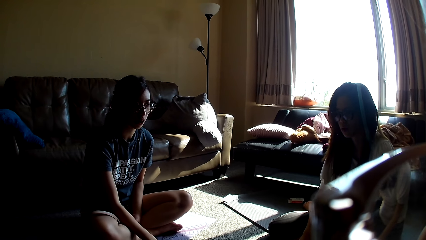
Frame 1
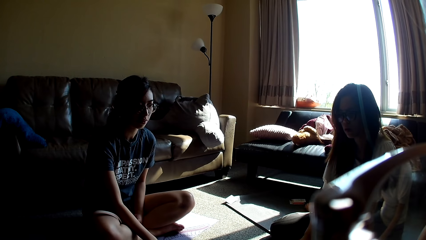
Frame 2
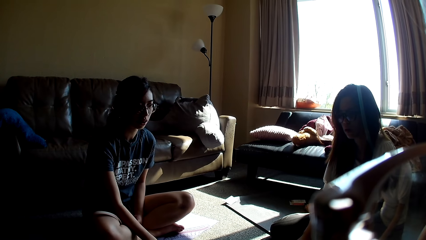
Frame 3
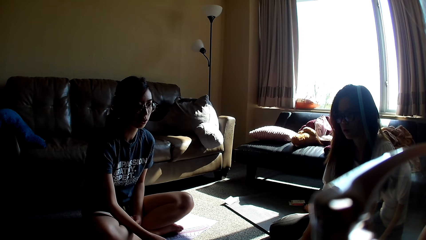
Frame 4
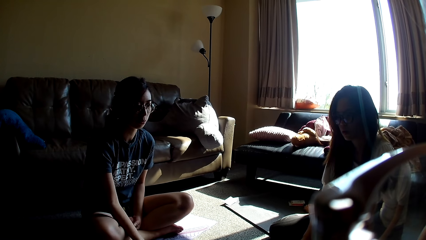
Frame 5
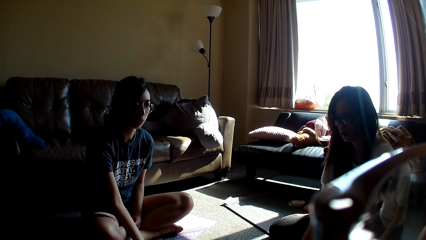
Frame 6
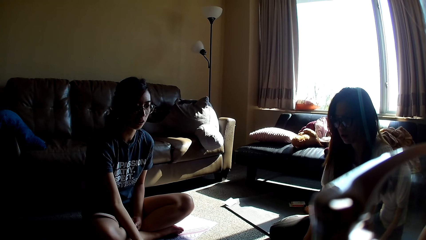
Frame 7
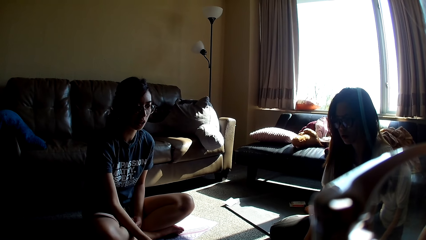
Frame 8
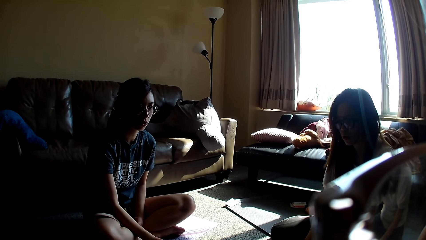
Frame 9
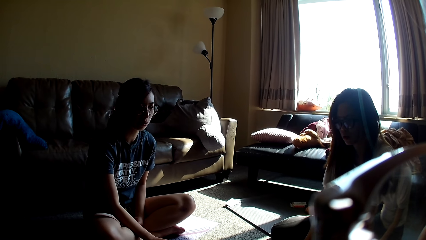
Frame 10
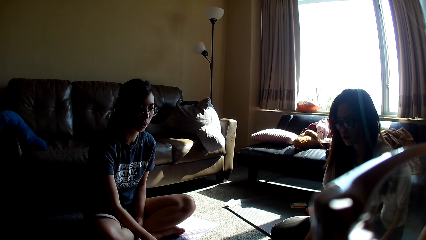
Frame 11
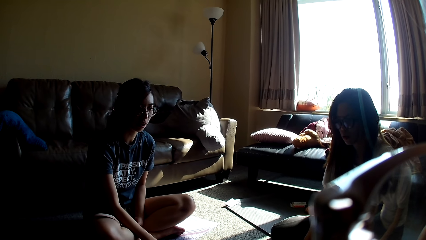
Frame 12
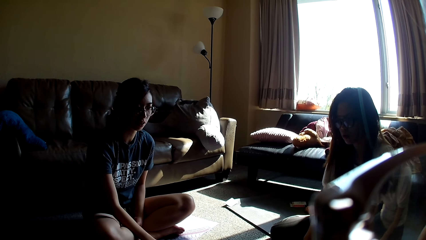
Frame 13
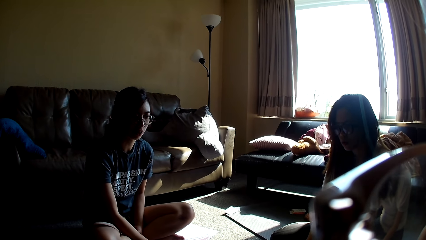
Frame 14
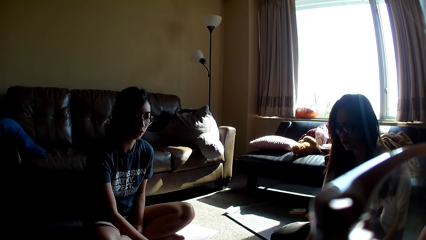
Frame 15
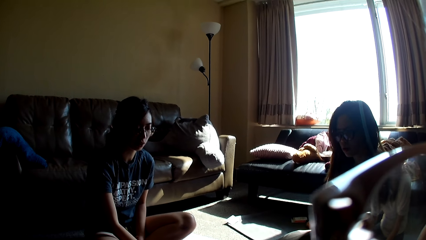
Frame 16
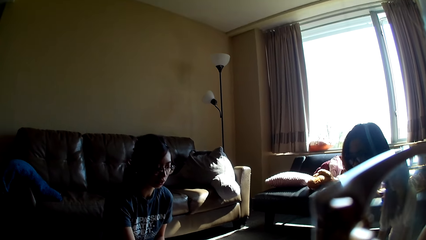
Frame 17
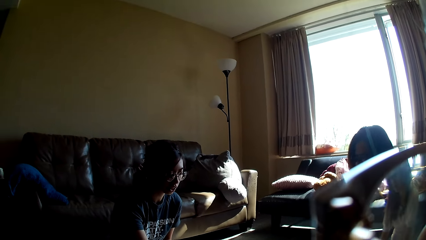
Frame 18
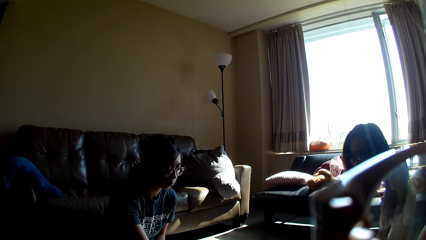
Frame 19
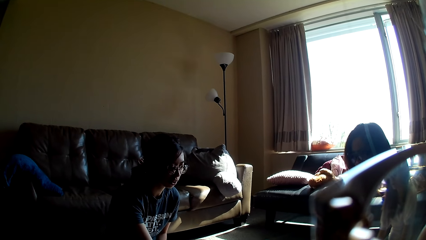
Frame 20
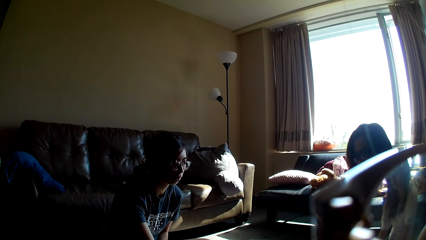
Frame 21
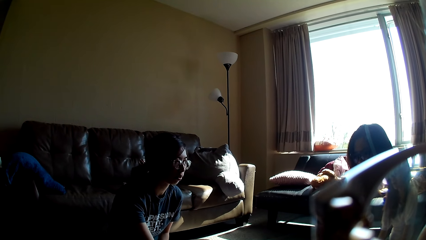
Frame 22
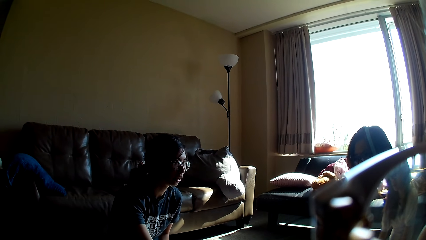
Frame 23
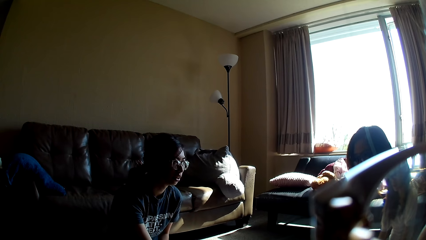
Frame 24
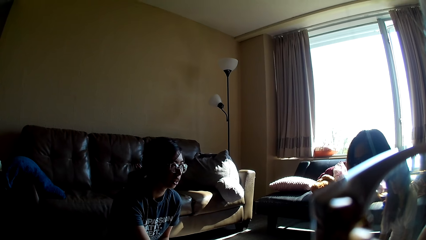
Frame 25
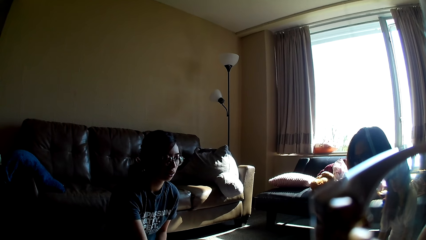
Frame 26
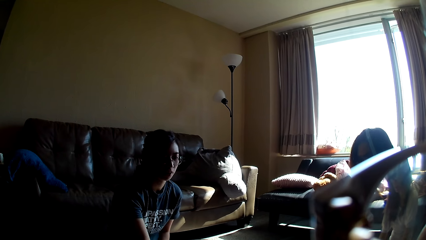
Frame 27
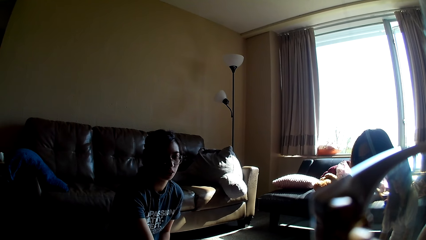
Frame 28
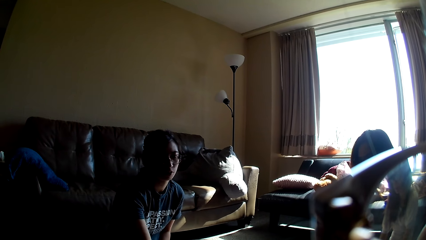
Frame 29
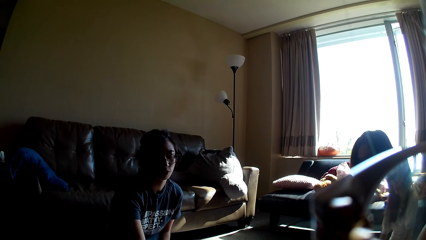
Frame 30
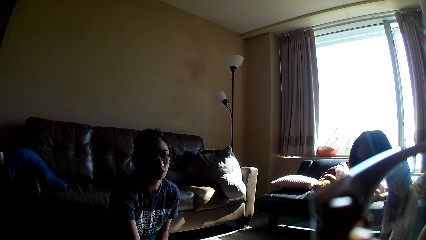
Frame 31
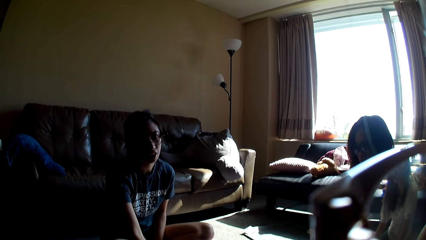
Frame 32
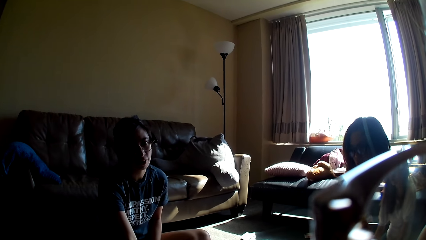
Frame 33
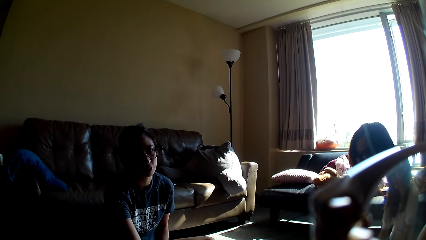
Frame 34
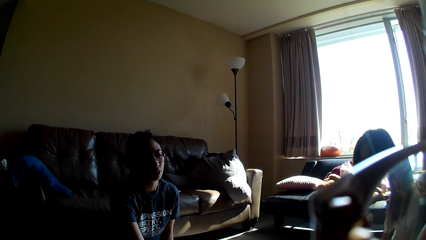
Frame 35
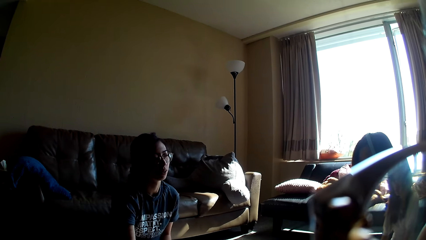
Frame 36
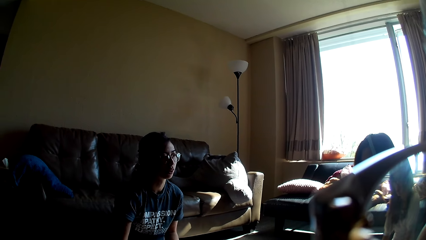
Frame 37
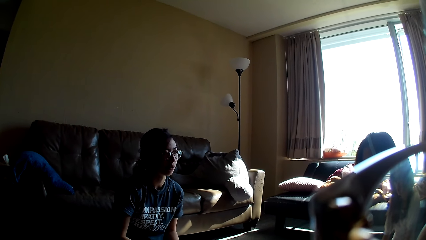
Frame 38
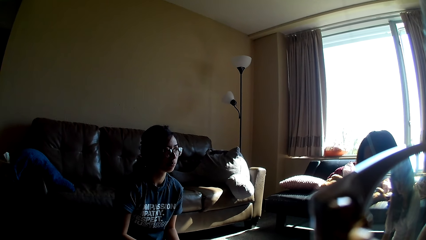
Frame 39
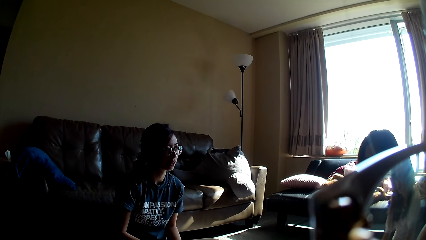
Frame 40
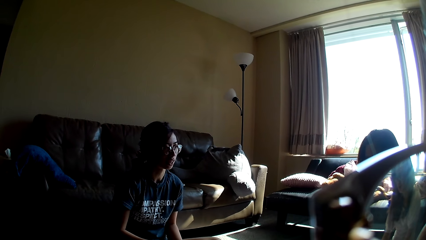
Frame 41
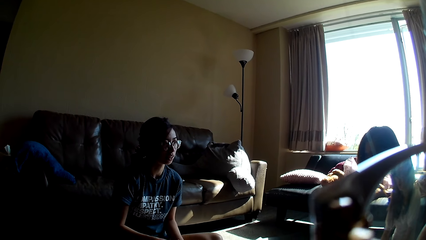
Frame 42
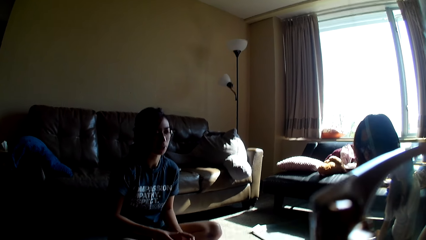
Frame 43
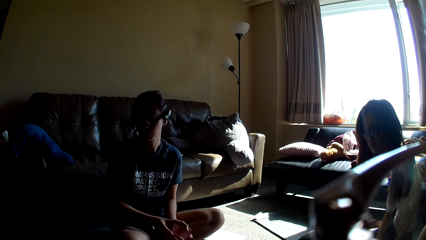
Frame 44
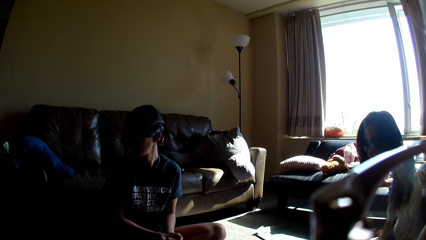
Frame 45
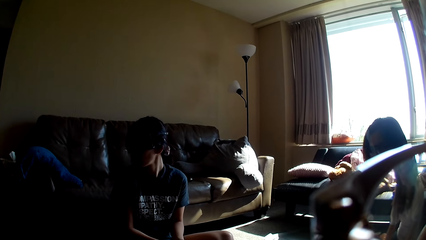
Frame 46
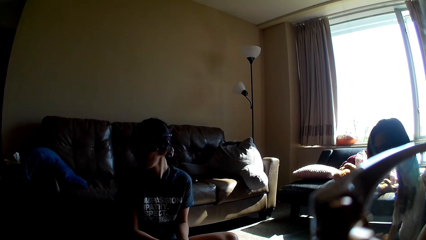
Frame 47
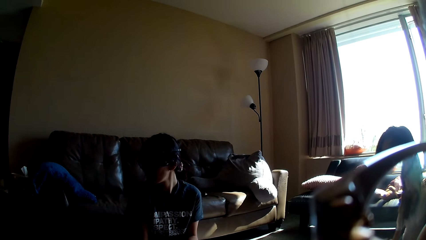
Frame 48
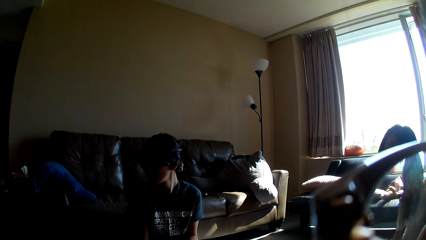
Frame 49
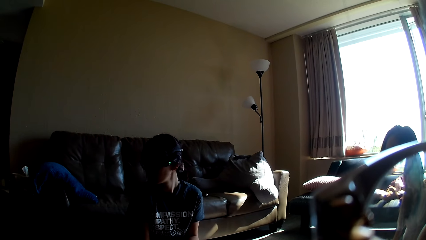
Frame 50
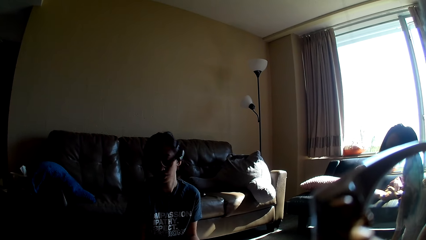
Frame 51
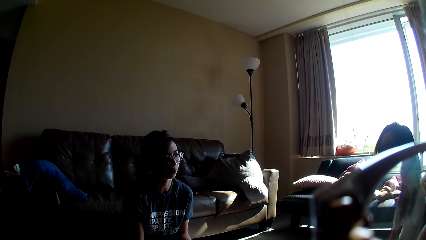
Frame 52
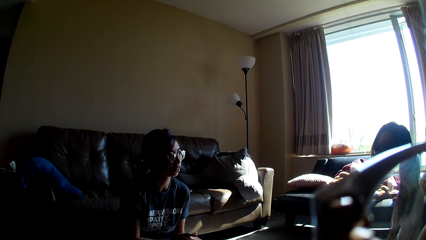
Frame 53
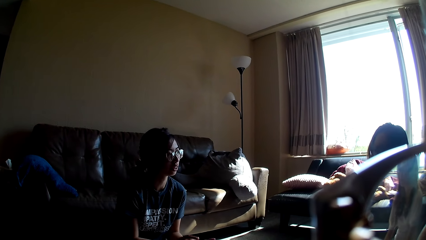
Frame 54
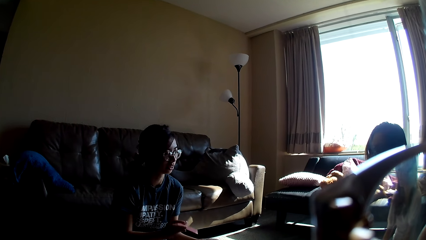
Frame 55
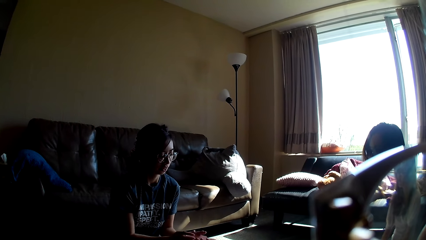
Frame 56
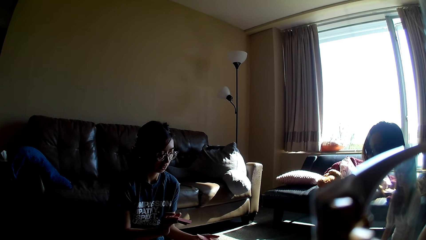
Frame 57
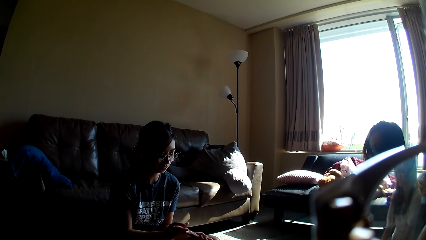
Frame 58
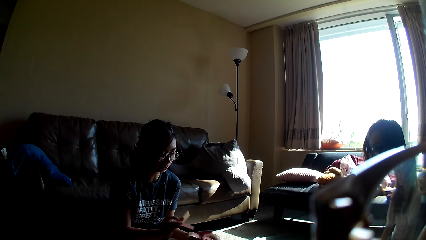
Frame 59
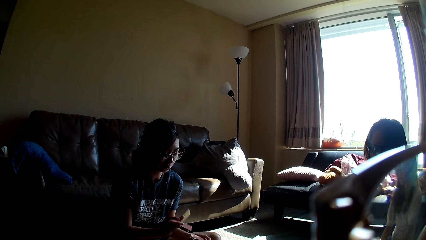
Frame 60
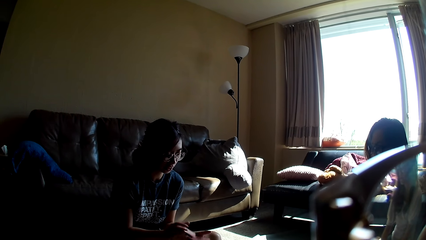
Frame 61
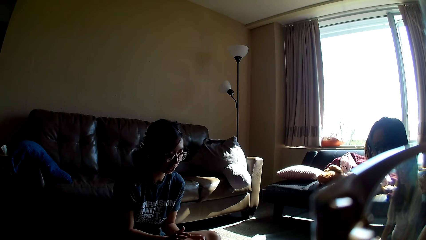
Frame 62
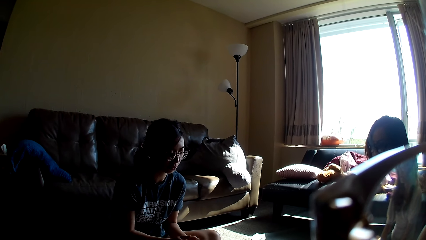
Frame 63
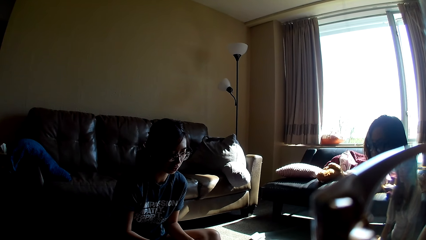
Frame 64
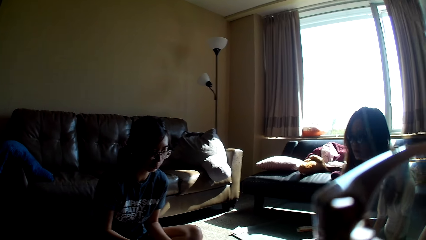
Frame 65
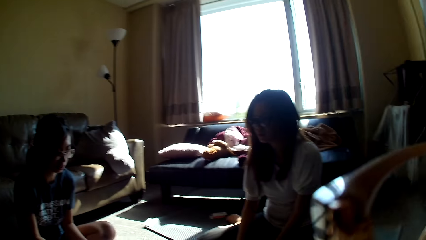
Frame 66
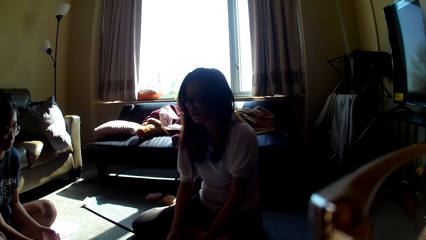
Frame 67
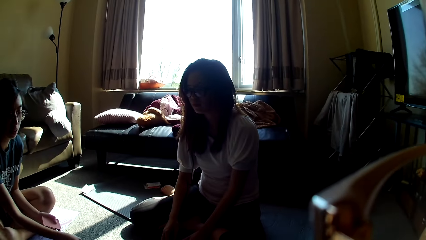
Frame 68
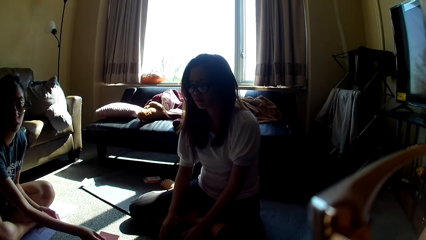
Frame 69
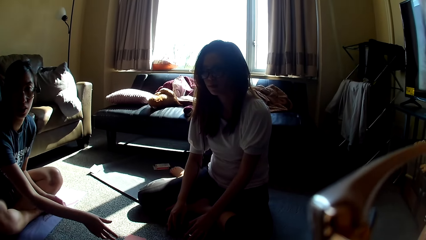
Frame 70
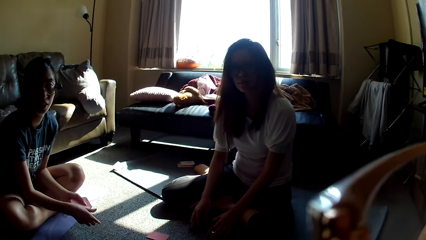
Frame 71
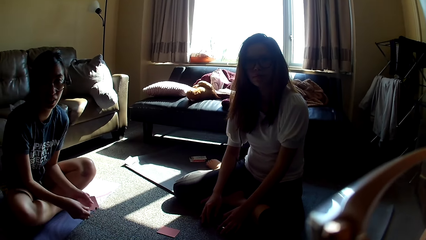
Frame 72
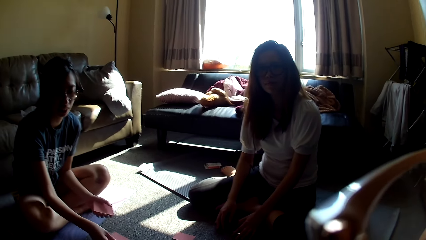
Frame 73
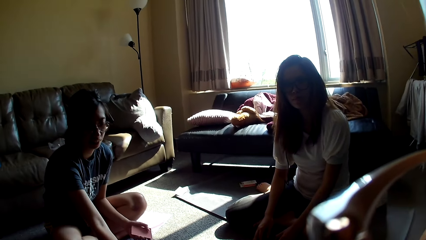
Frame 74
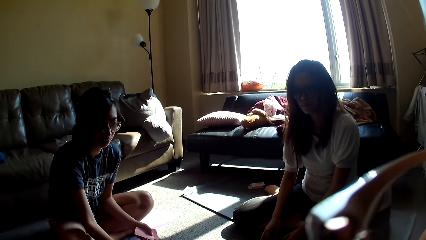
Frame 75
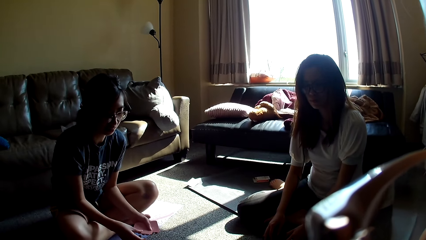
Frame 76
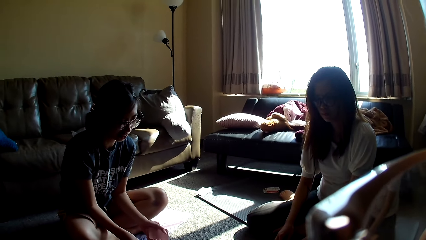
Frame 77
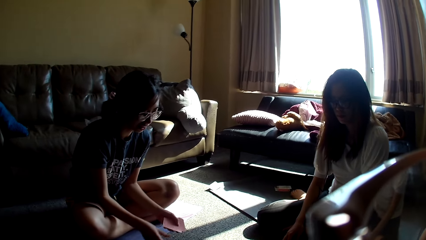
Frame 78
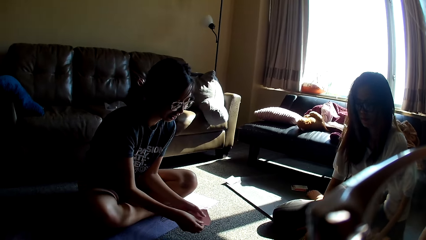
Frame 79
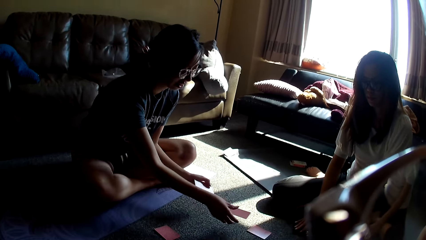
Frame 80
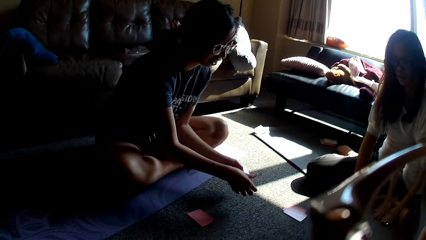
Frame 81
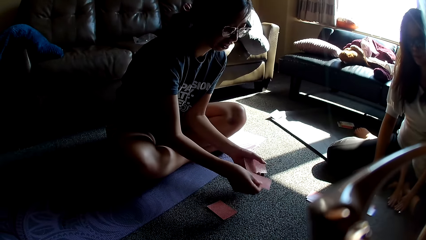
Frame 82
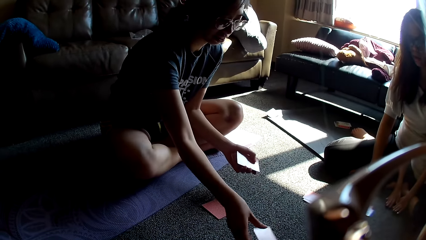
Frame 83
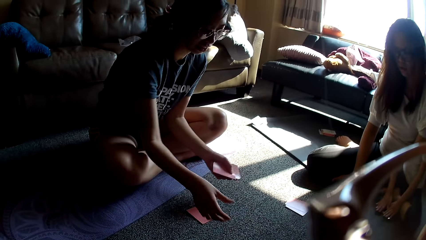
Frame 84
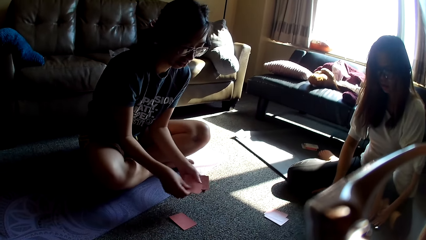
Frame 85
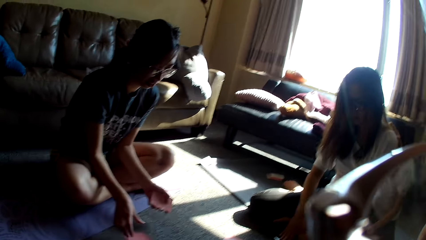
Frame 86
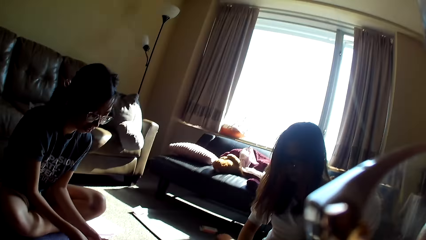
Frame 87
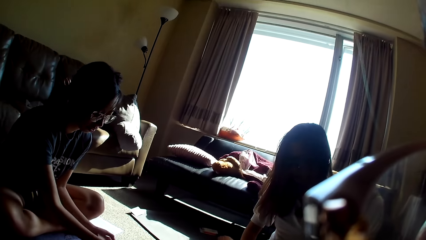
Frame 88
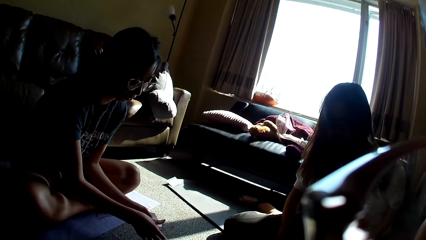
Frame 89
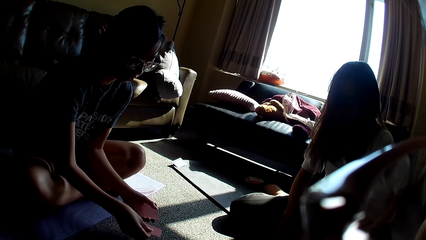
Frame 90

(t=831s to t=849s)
A lady holds the cards in her hands. The lady shuffles the cards. The lady divides the cards among the three of them. Someone talks.
